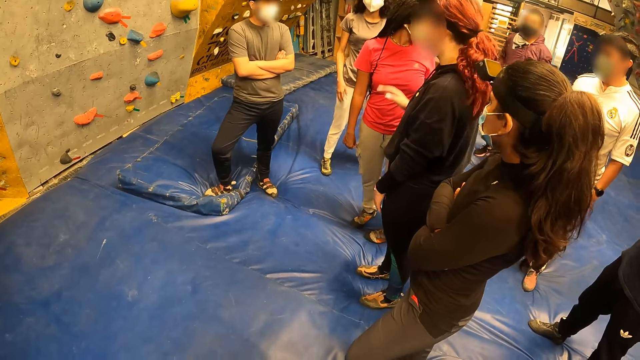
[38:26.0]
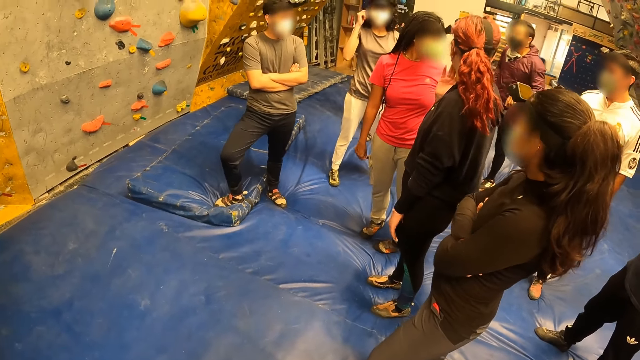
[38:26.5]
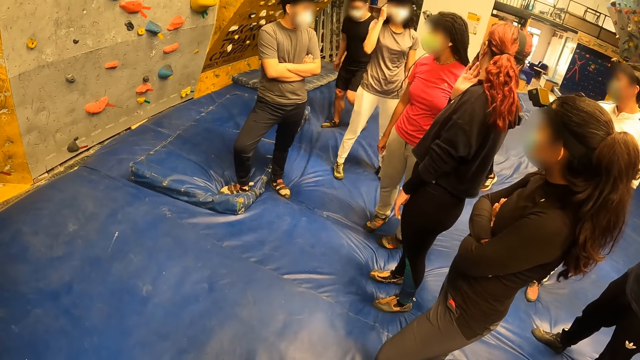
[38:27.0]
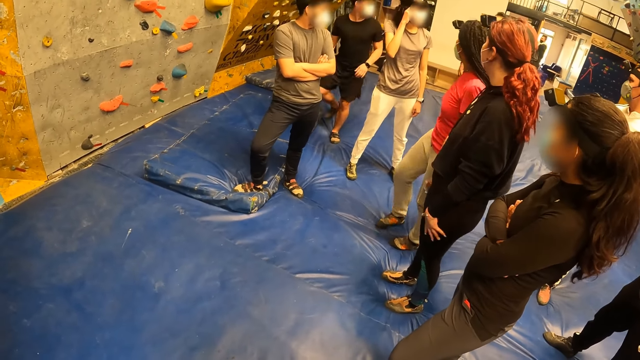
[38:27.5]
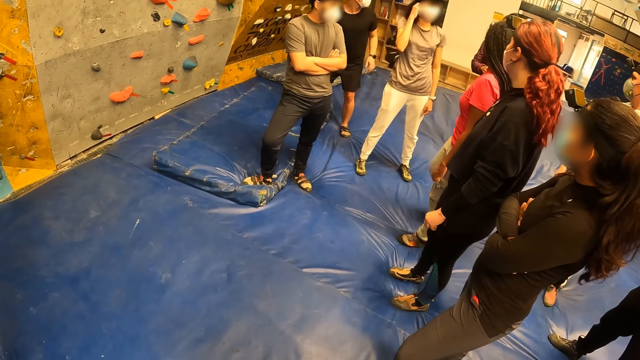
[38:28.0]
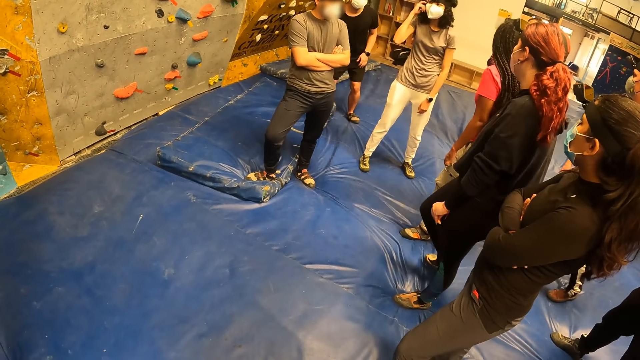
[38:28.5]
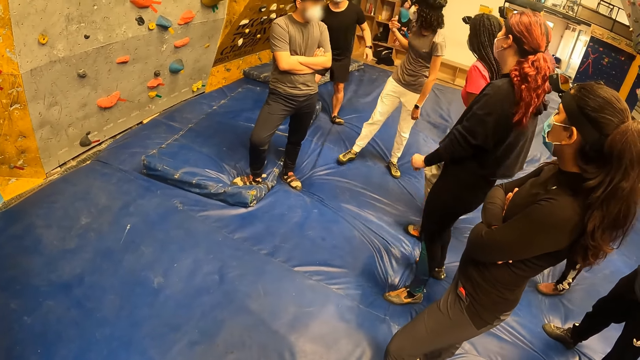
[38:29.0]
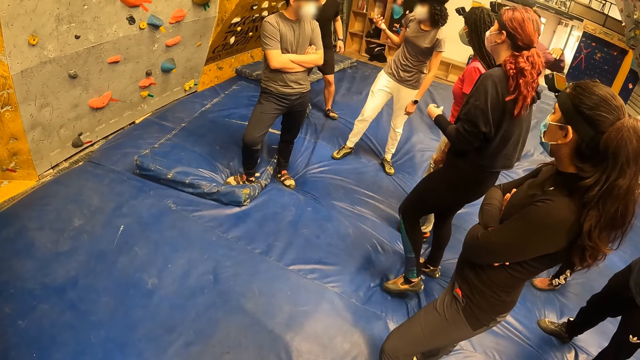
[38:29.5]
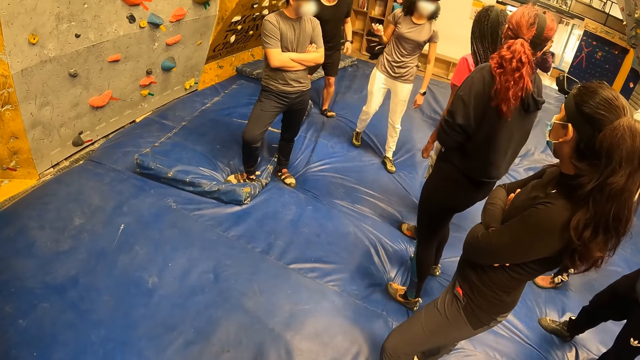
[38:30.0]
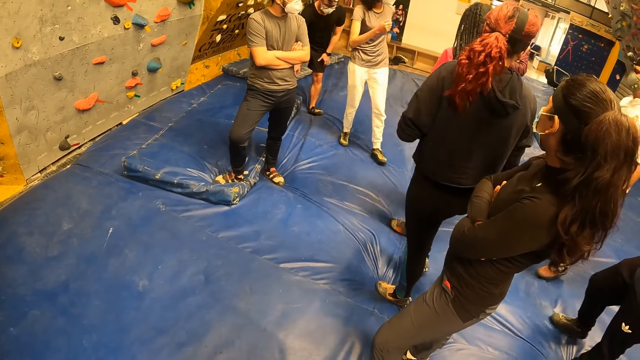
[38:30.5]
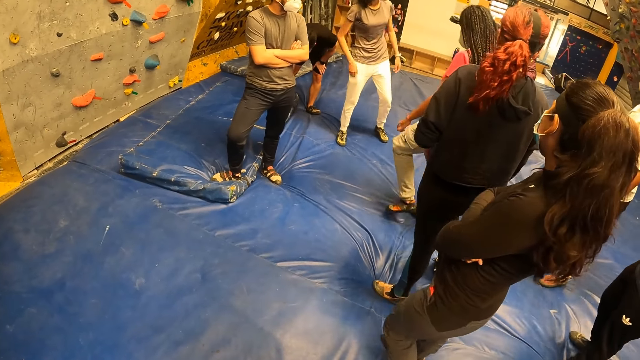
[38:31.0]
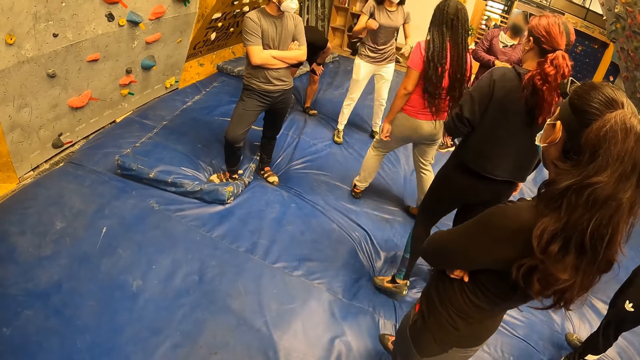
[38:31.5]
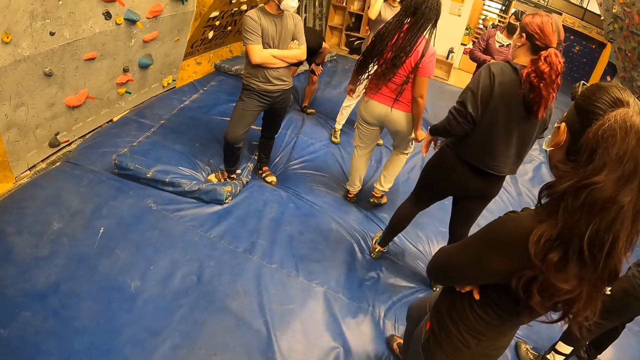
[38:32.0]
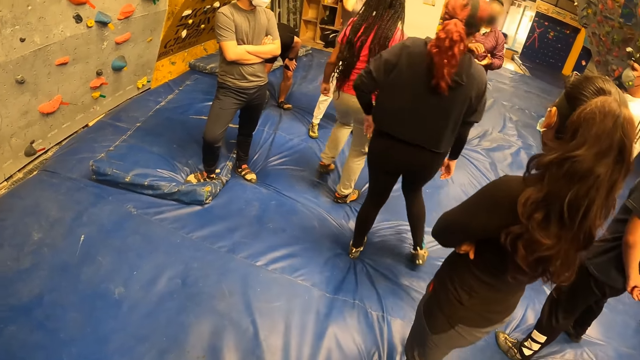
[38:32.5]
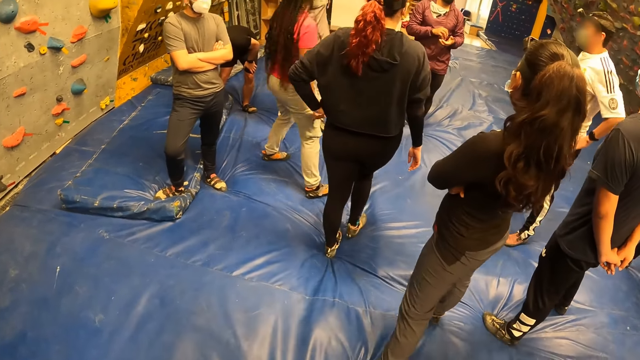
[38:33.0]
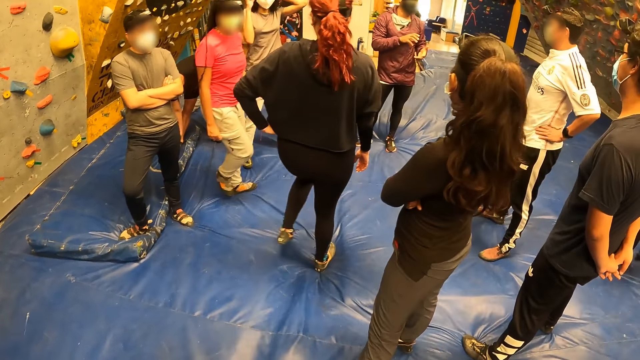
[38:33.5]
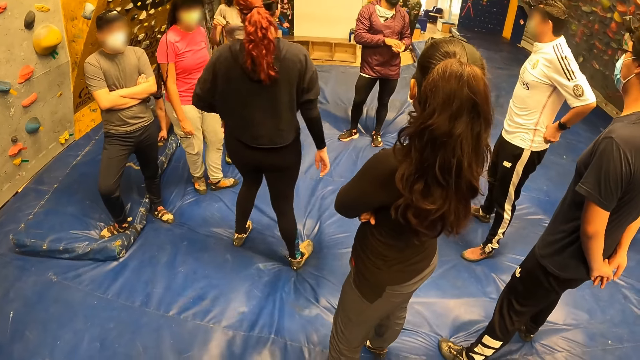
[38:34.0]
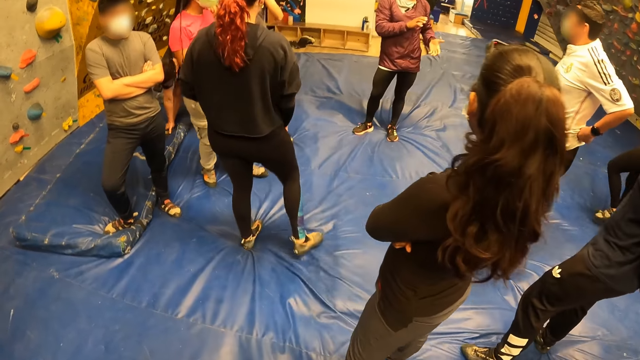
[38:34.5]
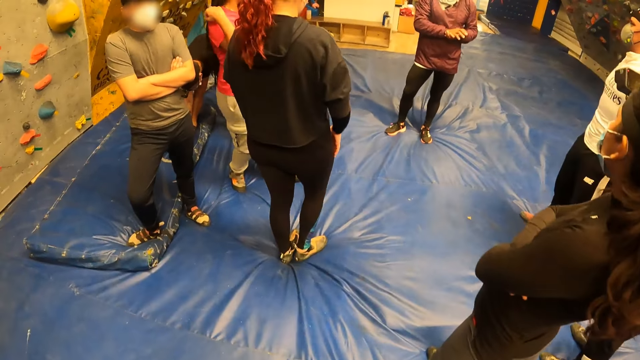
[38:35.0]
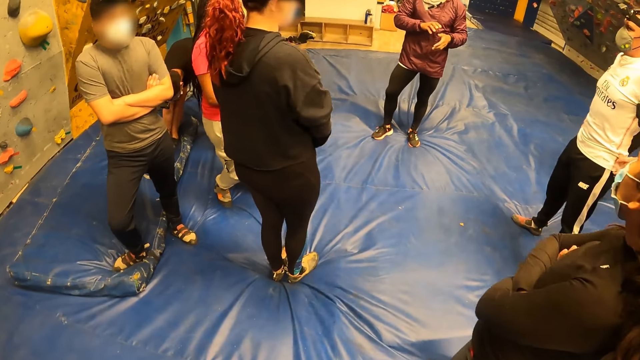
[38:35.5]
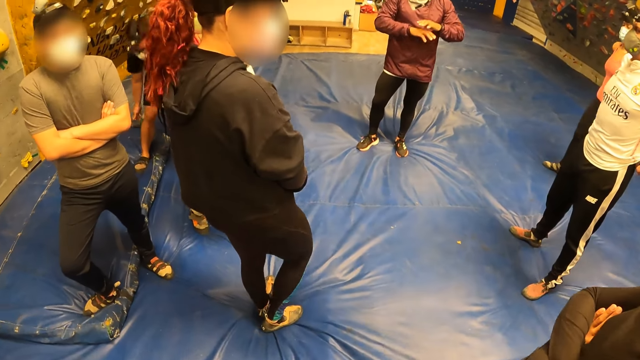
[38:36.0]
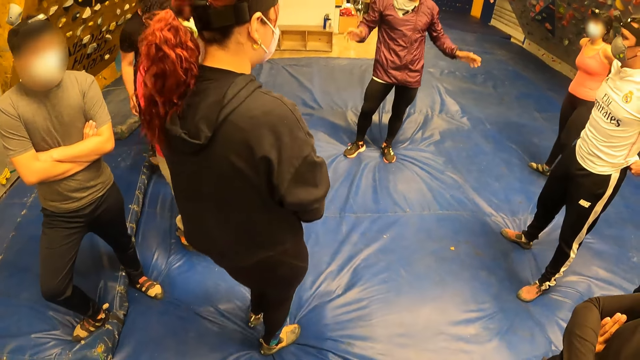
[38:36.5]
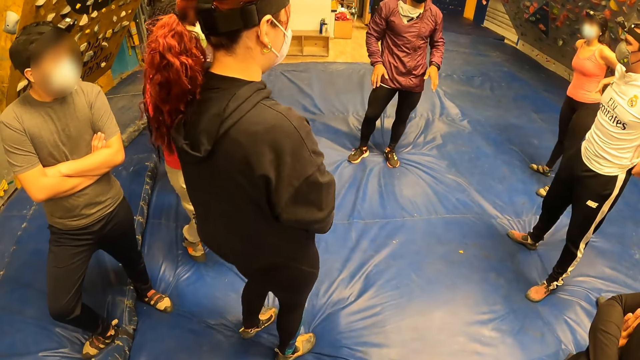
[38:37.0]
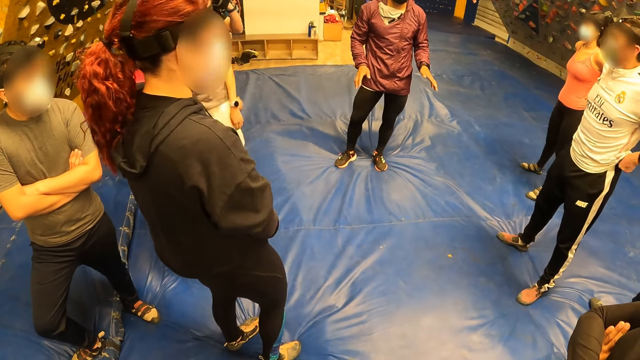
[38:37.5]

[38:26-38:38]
The woman touches her face with her right hand again. The woman places her left hand on her waist. The camera wearer moves towards a lady. They listen to the man in the sports complex.

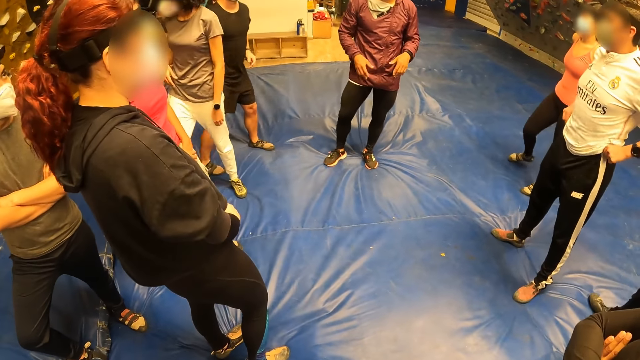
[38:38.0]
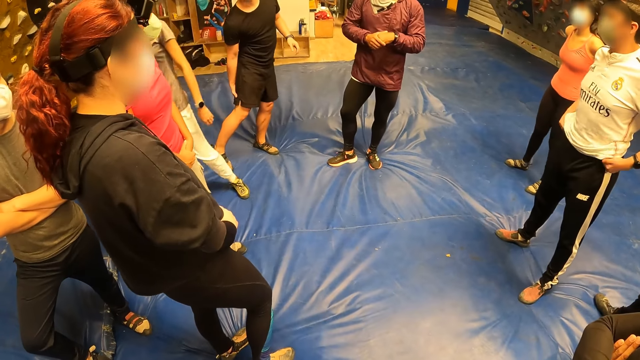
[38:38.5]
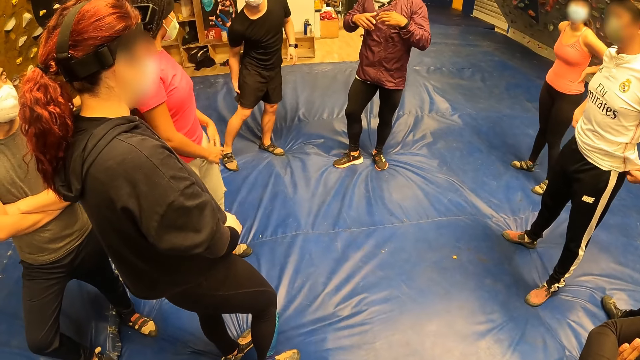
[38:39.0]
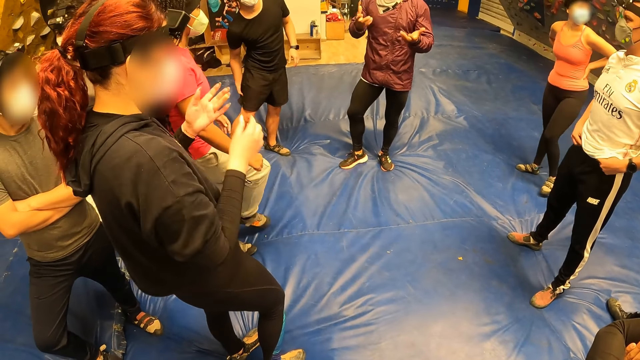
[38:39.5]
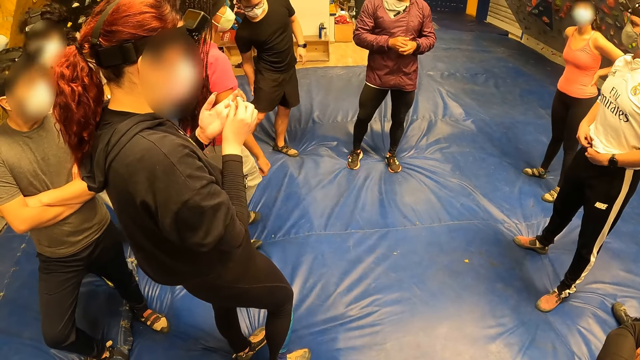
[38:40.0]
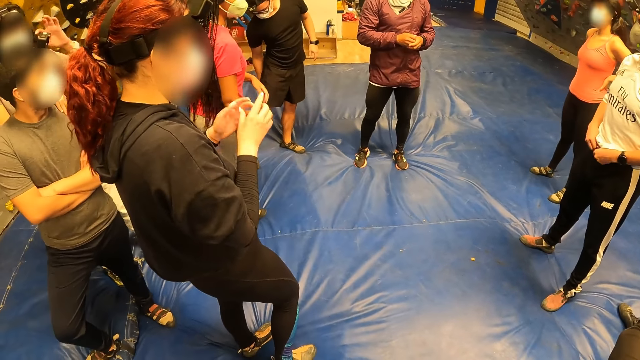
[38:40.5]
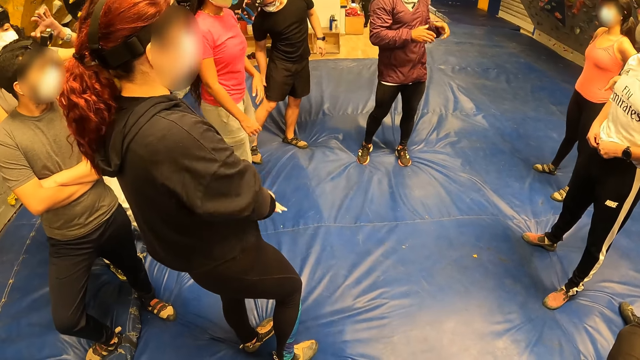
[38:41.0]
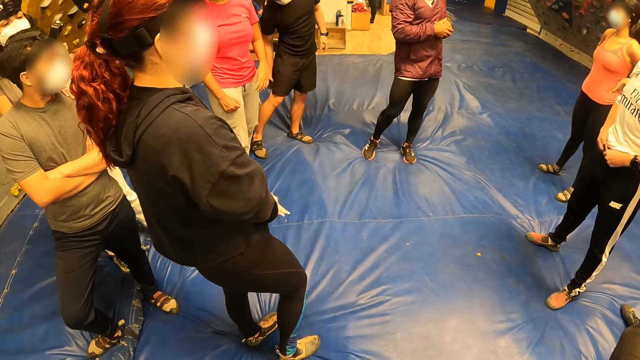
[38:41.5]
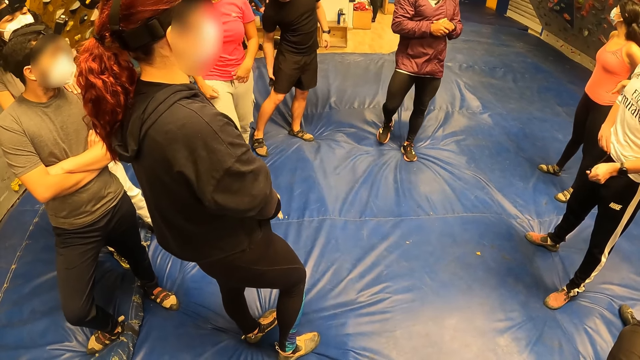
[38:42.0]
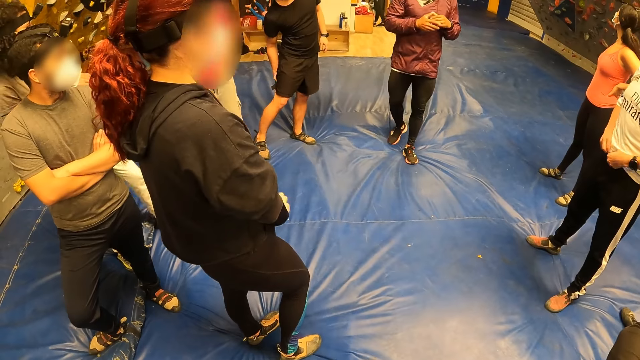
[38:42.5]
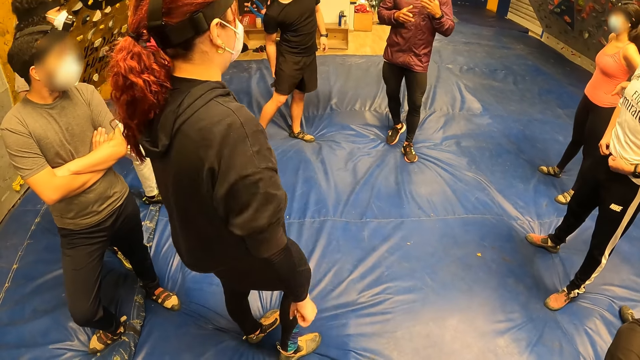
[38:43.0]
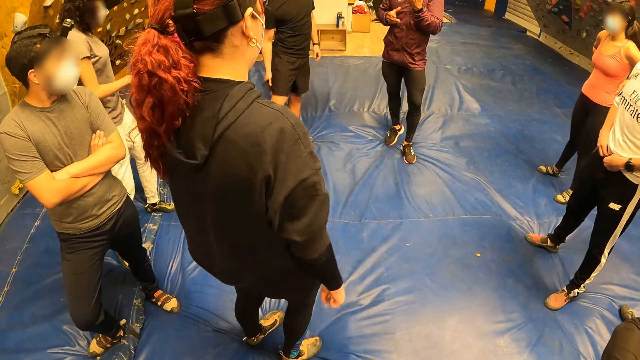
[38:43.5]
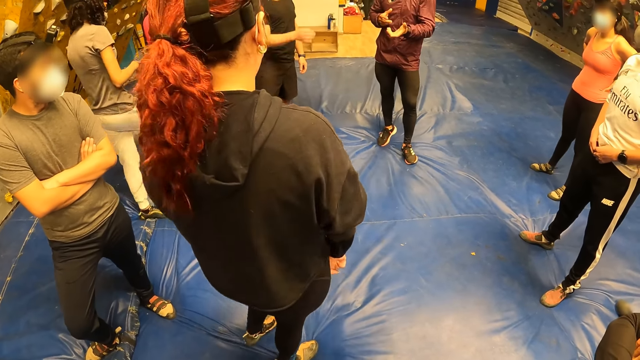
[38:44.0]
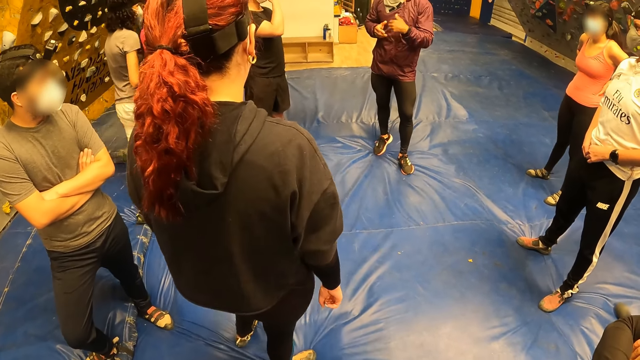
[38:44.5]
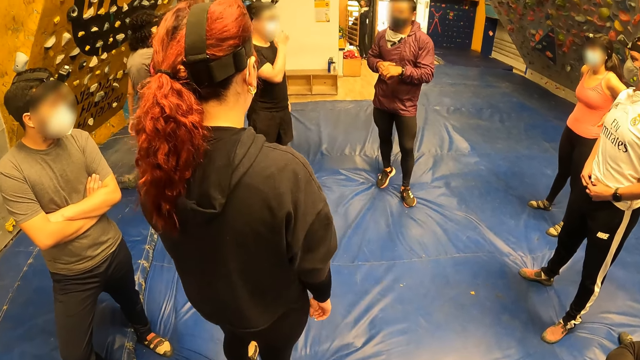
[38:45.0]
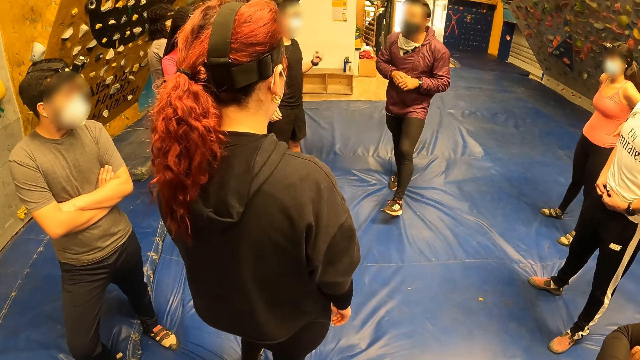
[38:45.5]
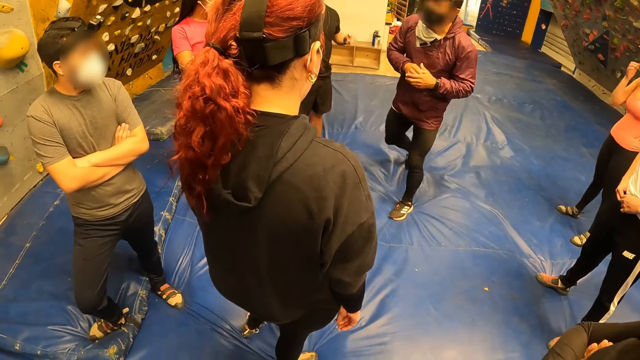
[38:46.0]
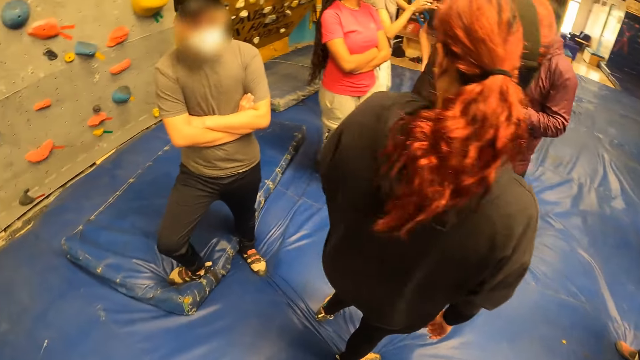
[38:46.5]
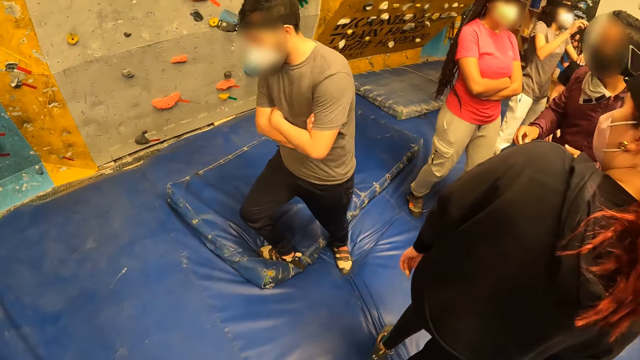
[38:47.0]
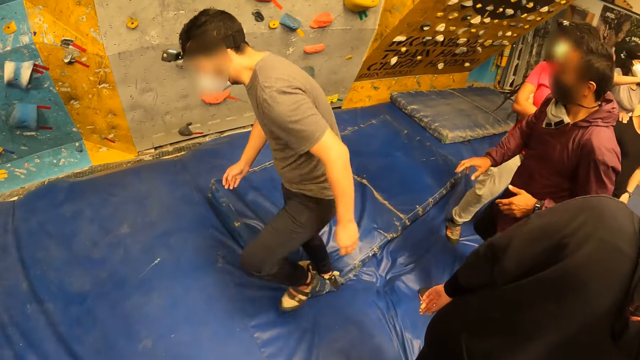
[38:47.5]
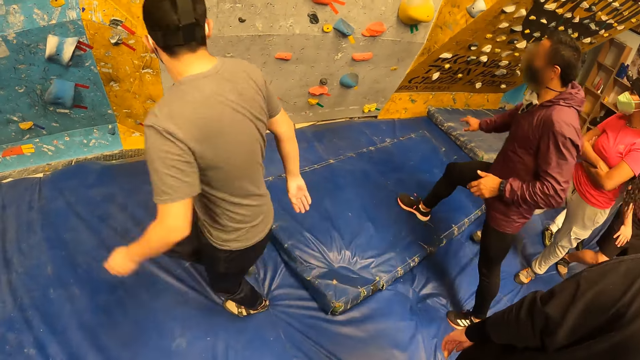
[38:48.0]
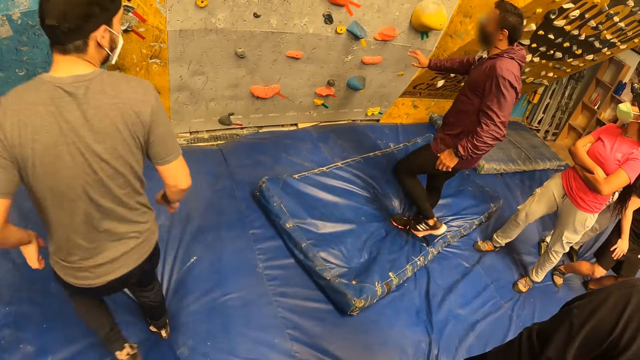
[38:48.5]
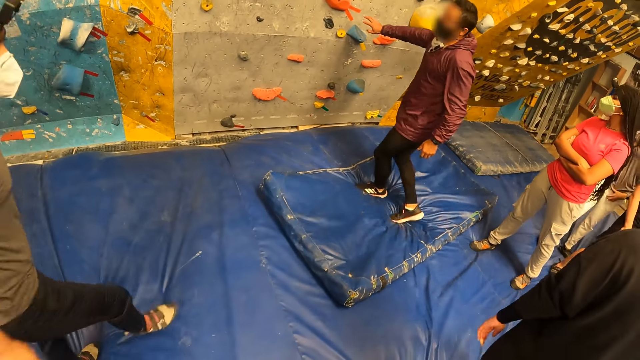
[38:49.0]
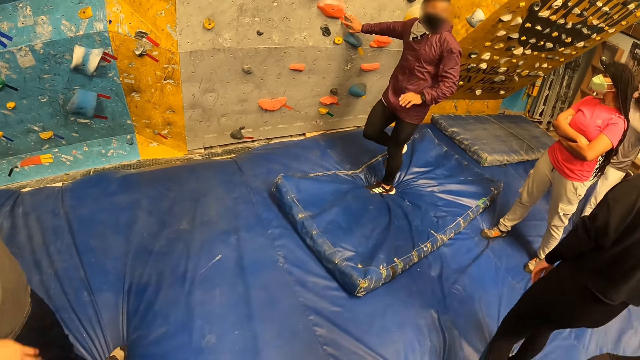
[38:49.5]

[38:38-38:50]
The woman touches the fingers of both hands together. A man moves aside. The other man moves over to a bouldering wall and touches the bouldering wall with his right hand.
